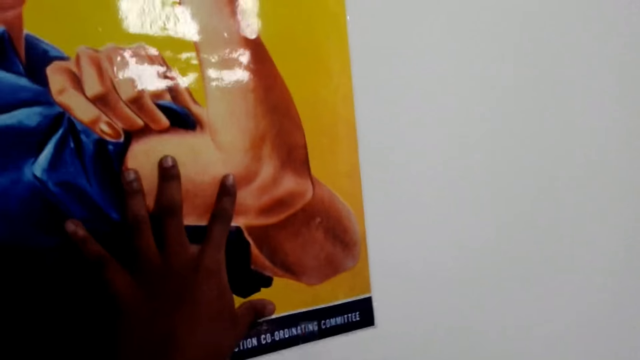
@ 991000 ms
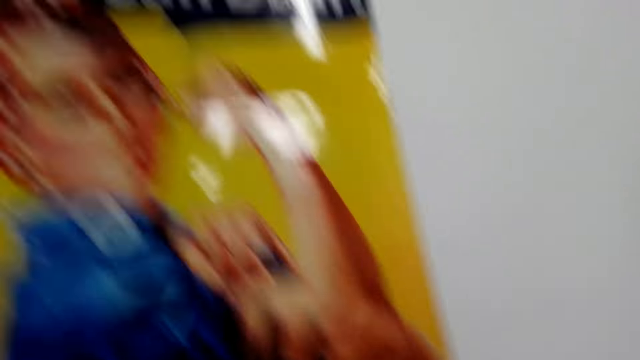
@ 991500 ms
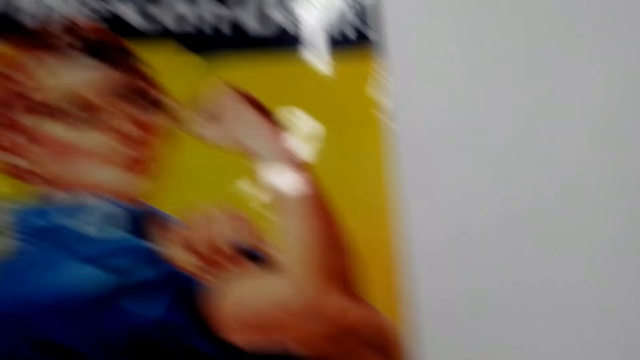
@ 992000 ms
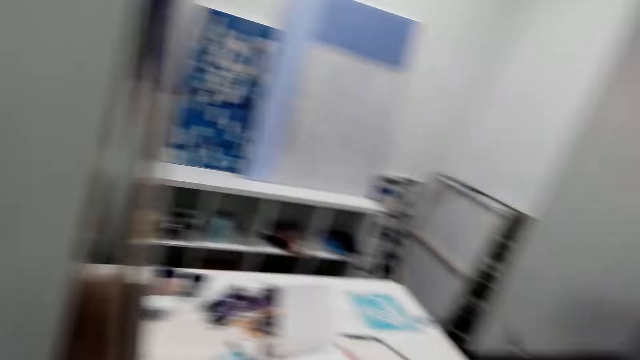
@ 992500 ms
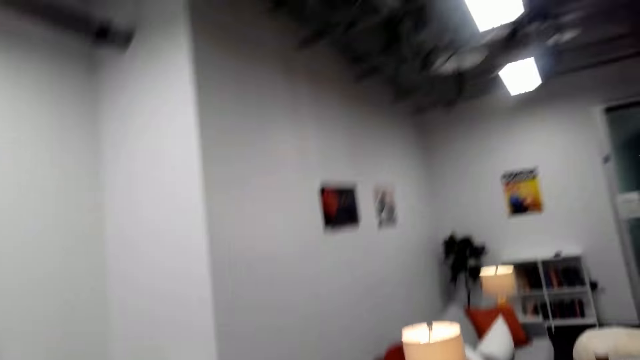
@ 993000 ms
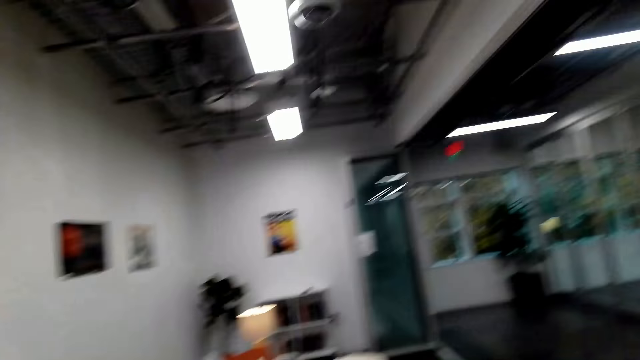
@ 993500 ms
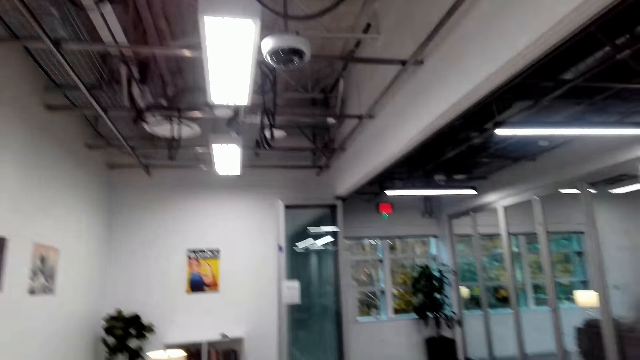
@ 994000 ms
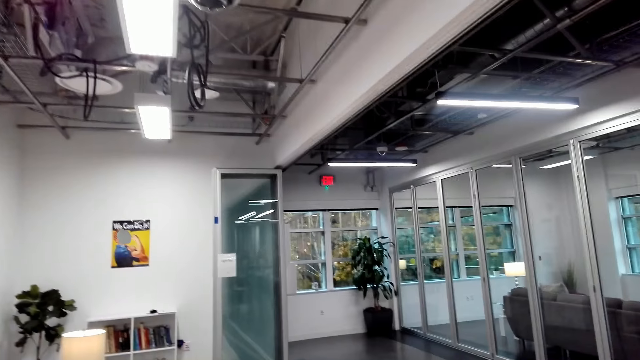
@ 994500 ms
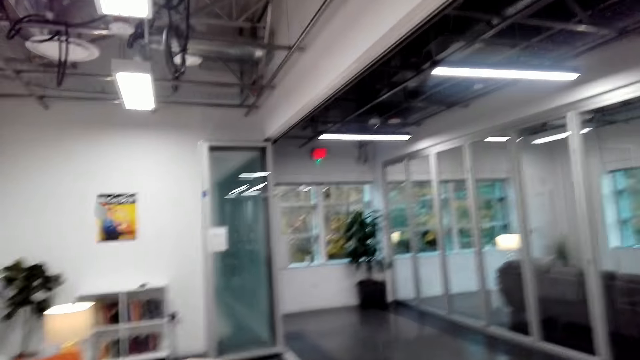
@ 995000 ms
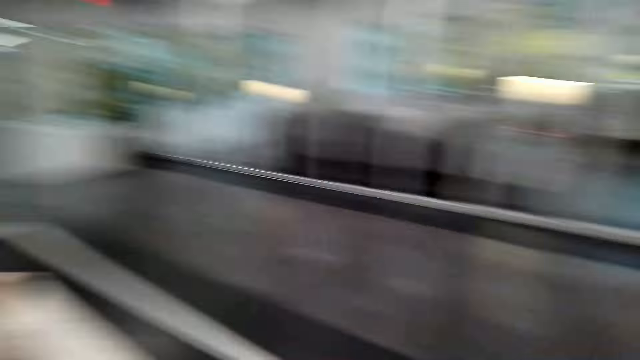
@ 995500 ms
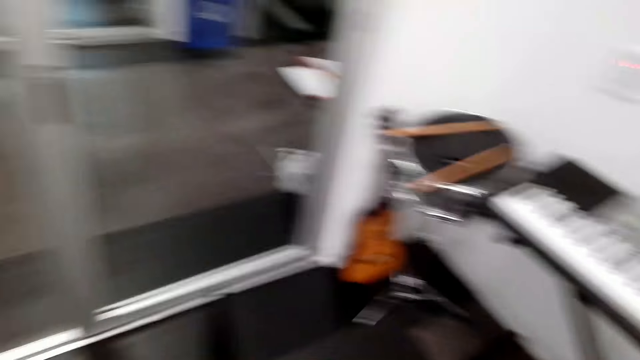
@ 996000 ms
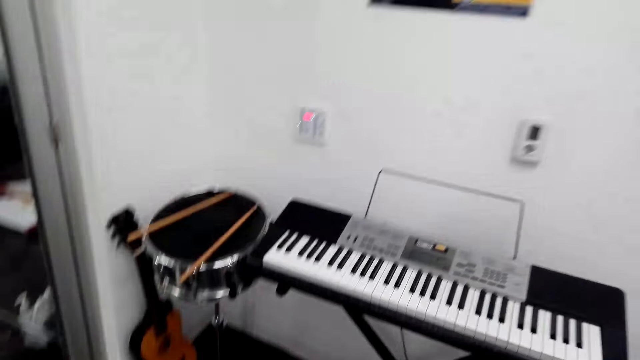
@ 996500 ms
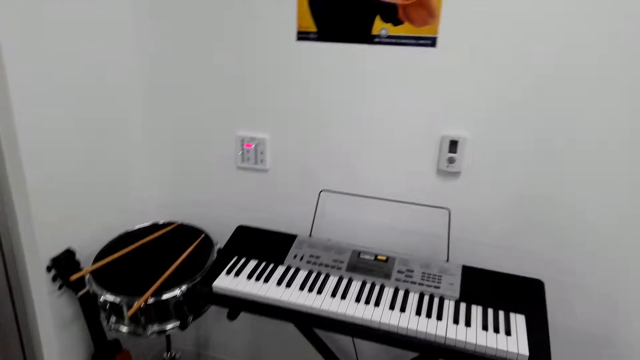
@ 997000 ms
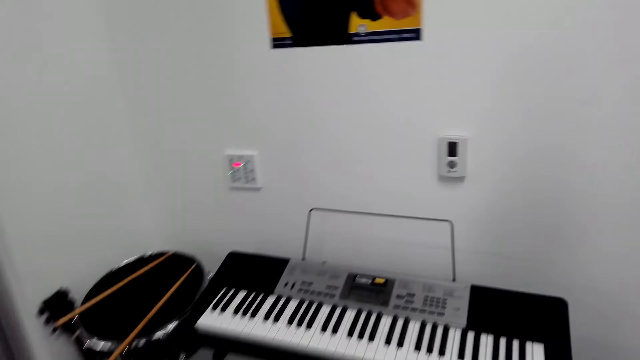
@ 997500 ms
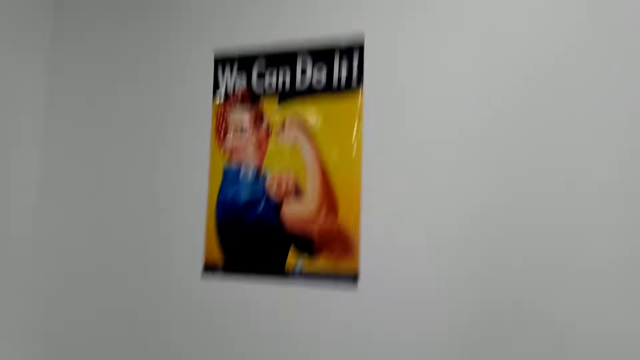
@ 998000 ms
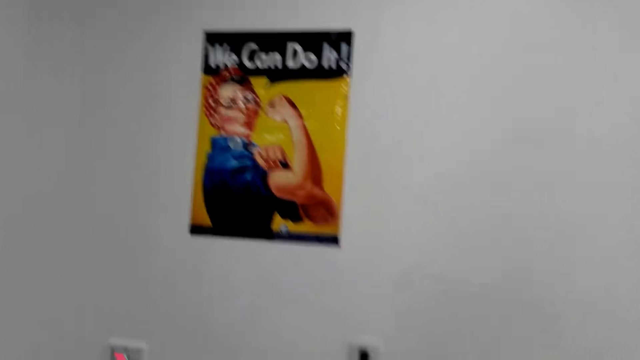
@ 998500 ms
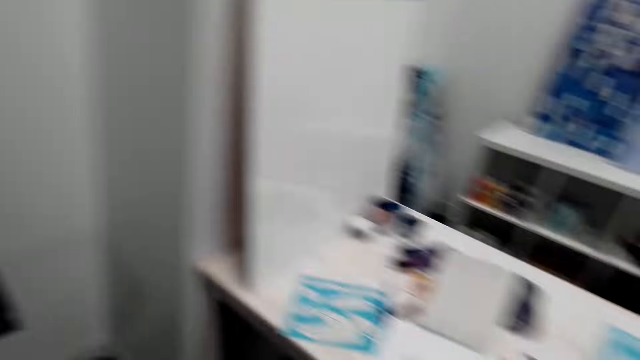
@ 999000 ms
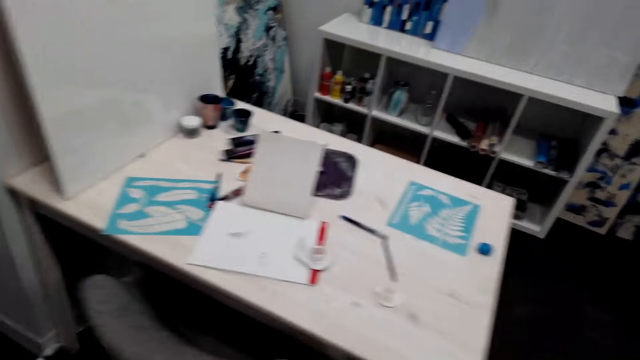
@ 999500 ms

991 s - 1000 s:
The camera wearer places a piece of the masking tape on the edge of the poster on the wall. They look around.

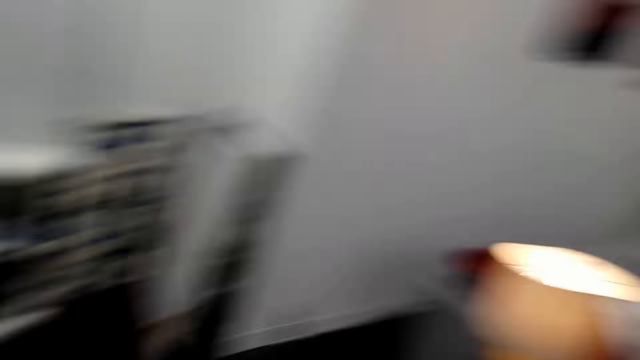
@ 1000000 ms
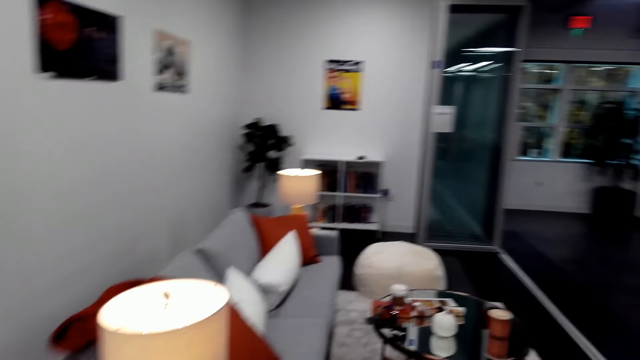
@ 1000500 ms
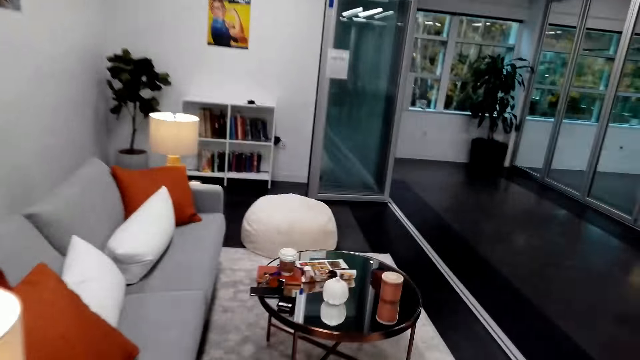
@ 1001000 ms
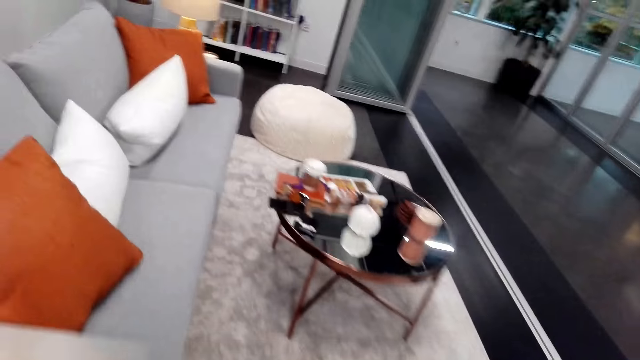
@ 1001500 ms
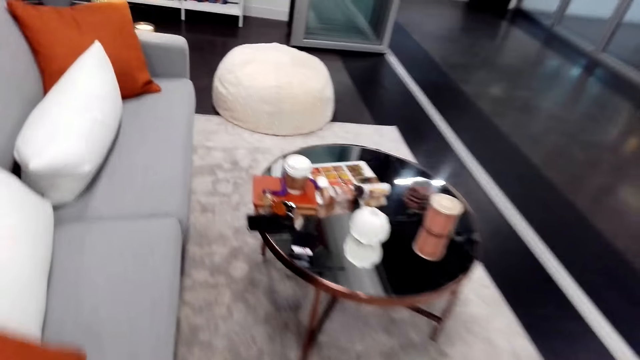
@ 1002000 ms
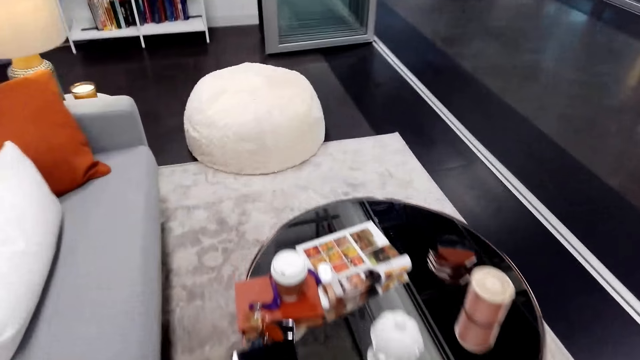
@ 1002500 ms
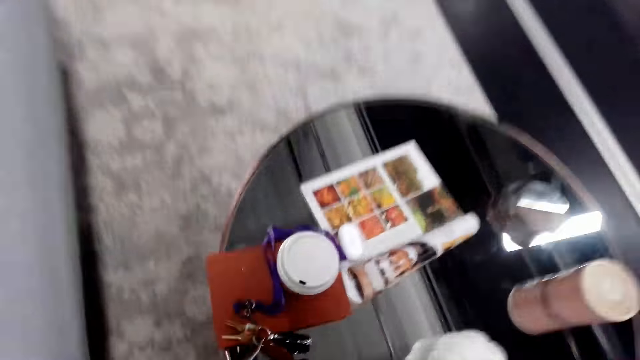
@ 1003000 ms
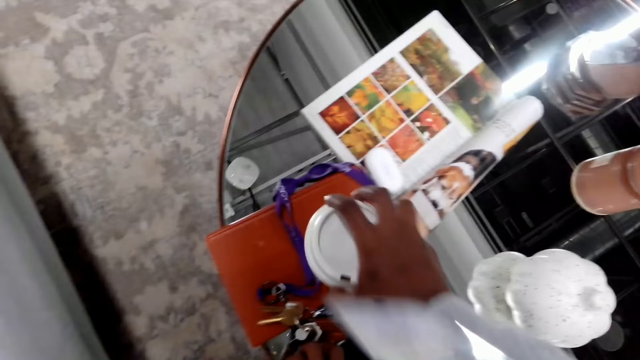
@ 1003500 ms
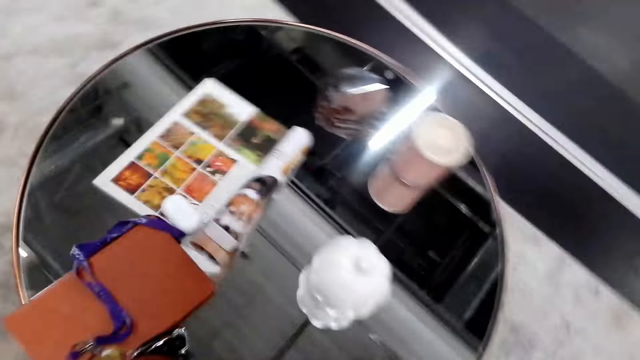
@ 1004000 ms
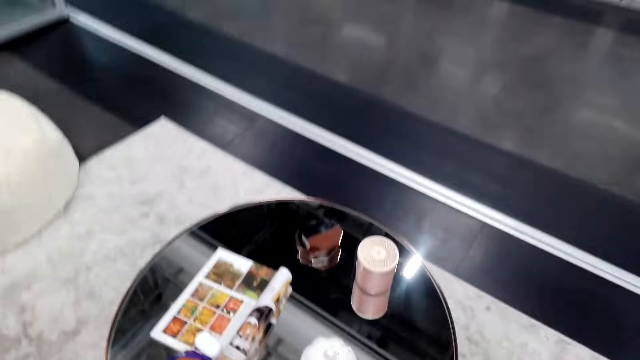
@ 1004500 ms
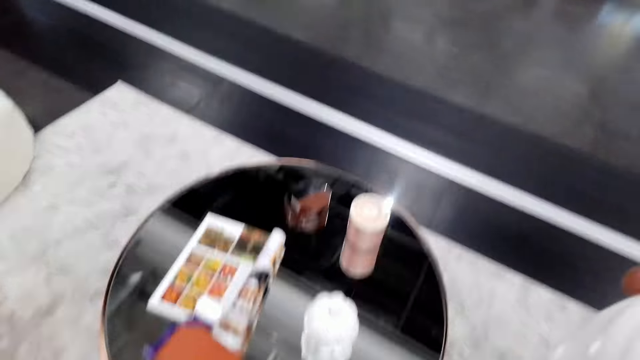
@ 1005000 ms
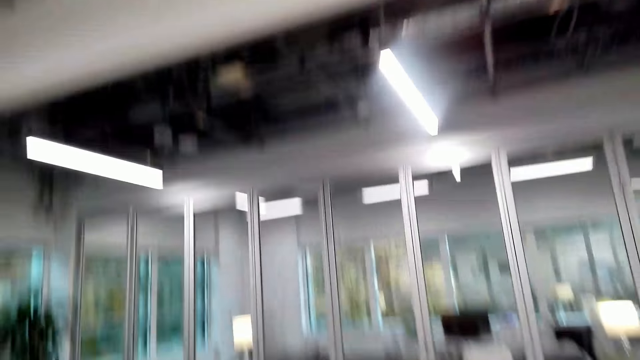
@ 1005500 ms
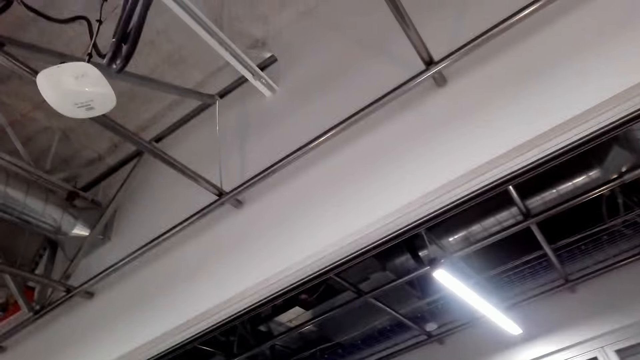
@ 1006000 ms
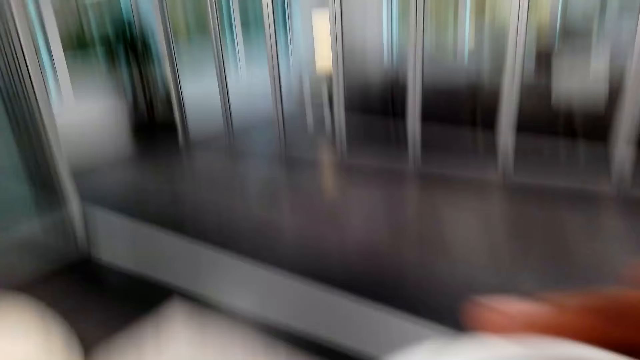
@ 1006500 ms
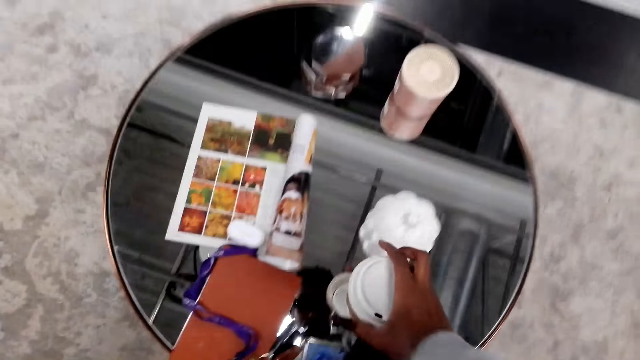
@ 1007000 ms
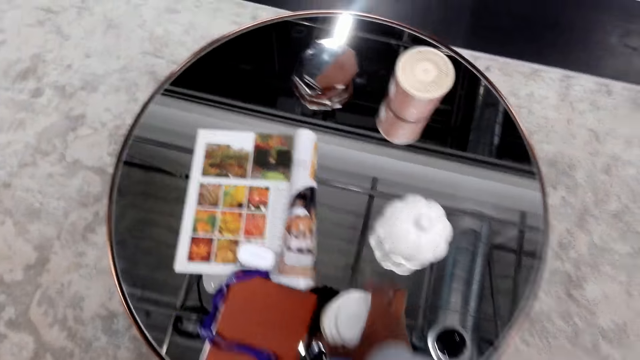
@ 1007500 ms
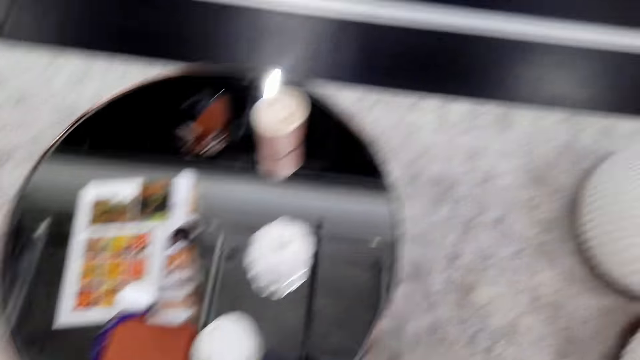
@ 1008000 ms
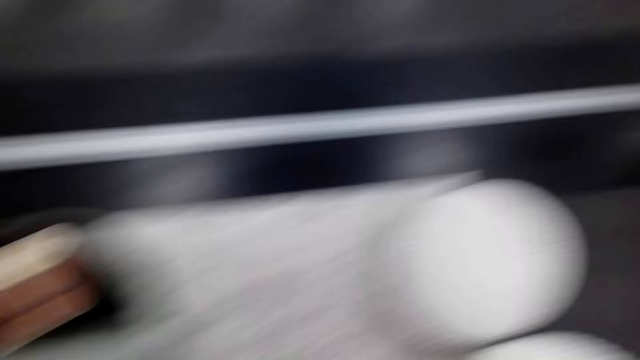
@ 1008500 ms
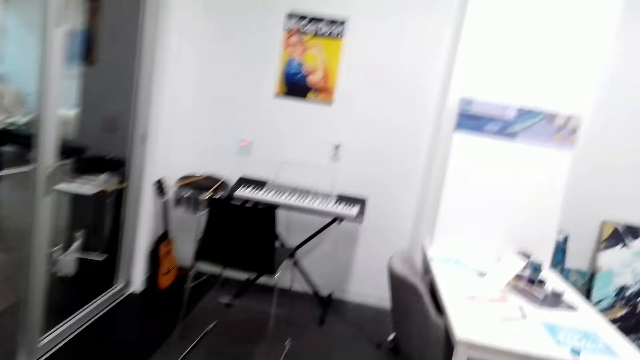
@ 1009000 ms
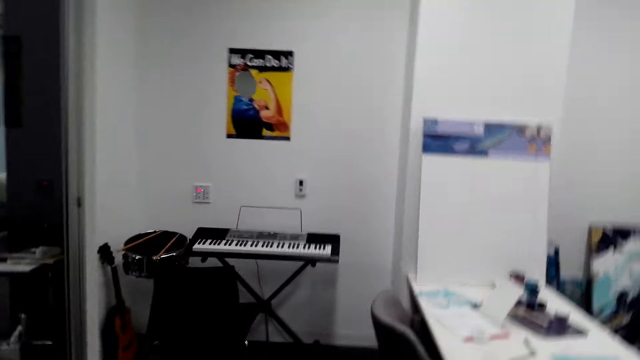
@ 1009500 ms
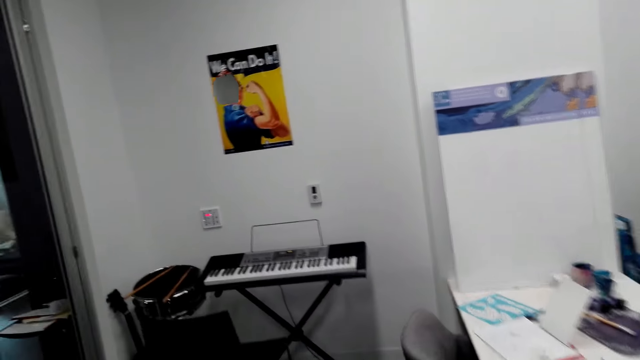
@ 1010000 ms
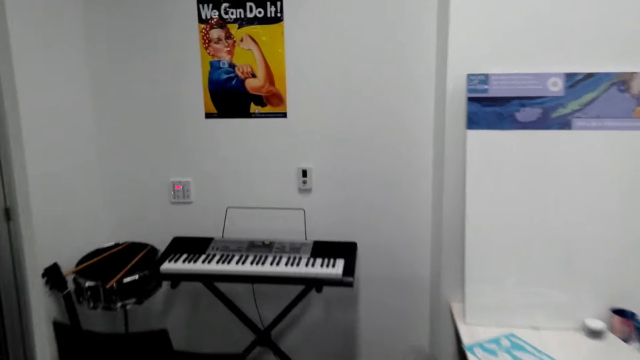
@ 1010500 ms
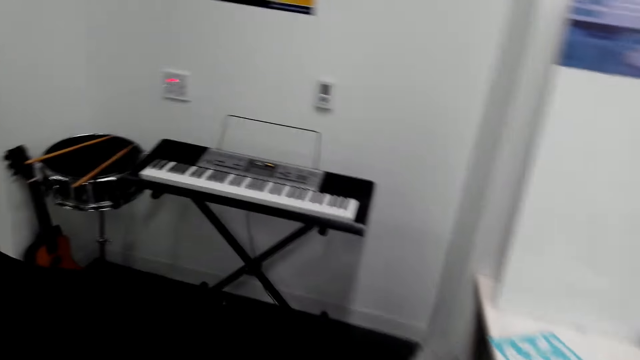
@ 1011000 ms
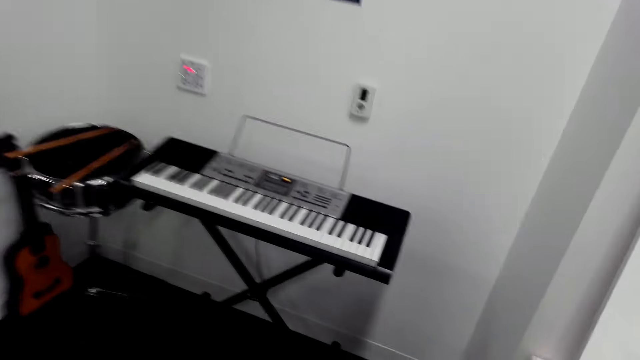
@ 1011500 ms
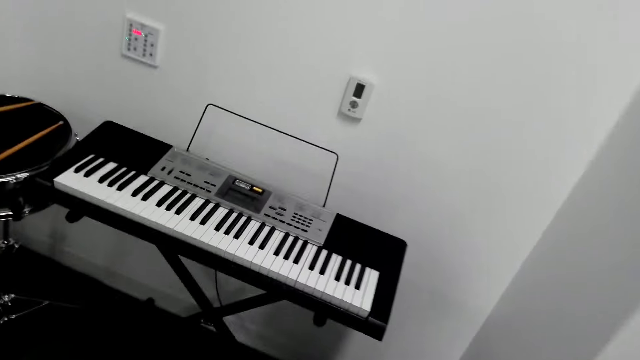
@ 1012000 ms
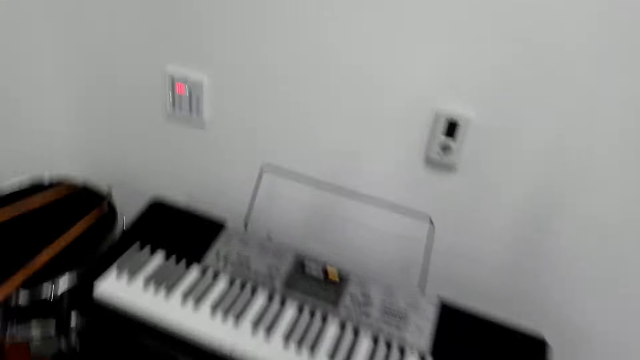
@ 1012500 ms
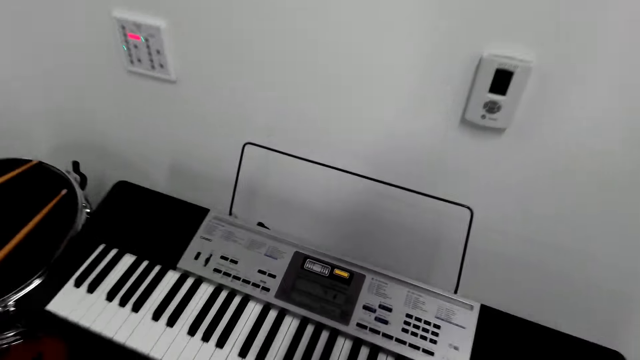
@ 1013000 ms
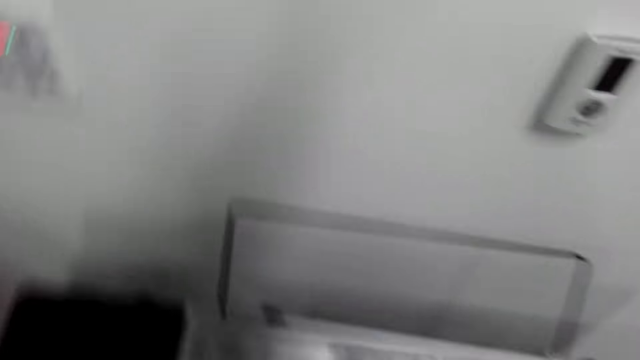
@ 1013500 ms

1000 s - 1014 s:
The camera wearer walks to the sofa. They pick up a cup of coffee. They look around. They place the cup of coffee down on the table. They walk towards the piano.
